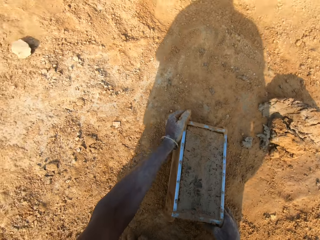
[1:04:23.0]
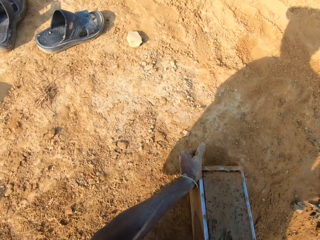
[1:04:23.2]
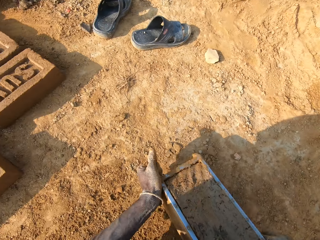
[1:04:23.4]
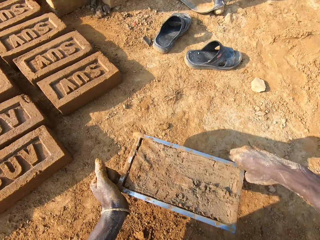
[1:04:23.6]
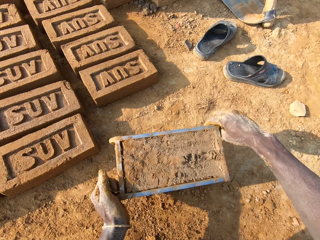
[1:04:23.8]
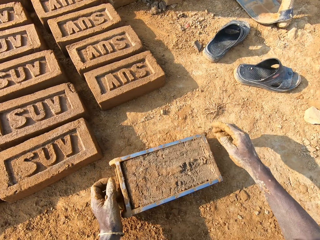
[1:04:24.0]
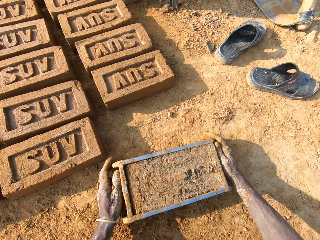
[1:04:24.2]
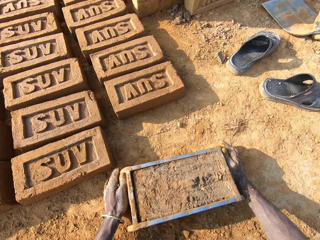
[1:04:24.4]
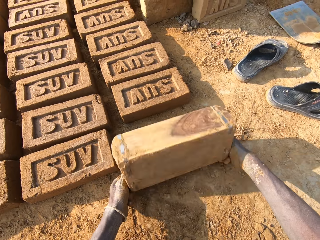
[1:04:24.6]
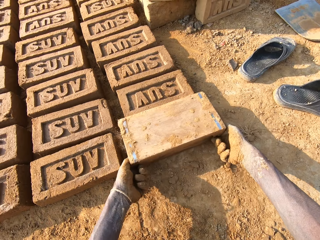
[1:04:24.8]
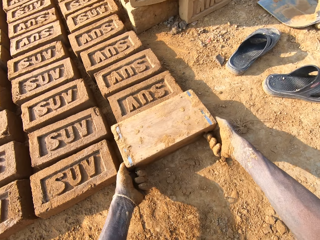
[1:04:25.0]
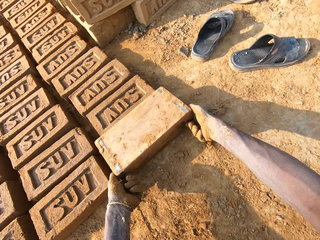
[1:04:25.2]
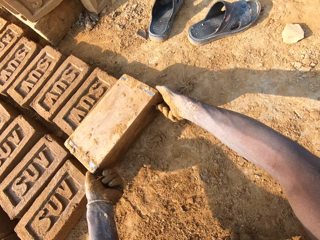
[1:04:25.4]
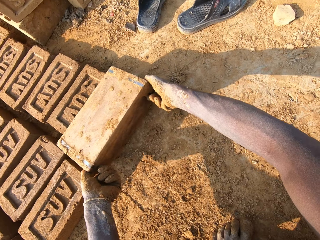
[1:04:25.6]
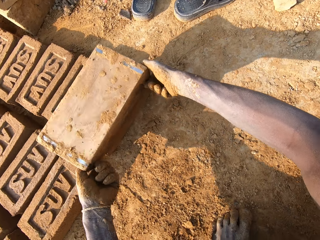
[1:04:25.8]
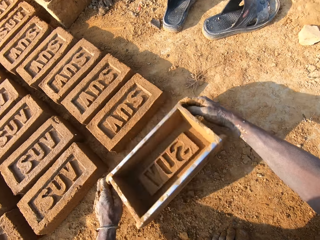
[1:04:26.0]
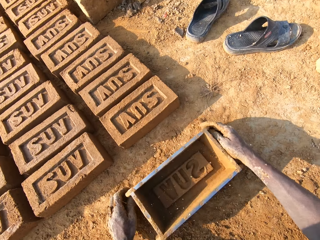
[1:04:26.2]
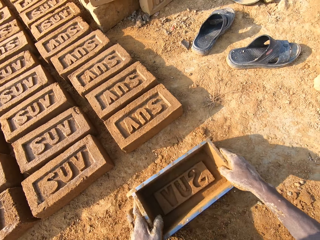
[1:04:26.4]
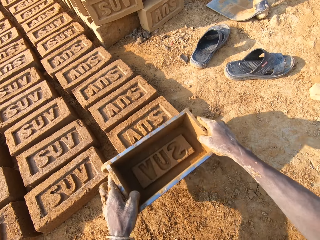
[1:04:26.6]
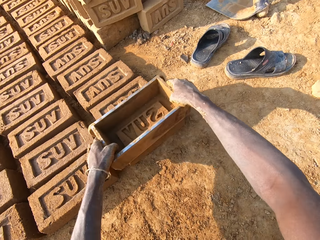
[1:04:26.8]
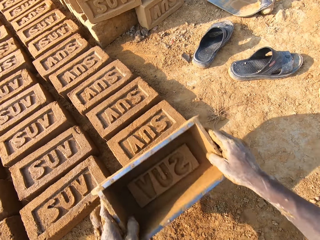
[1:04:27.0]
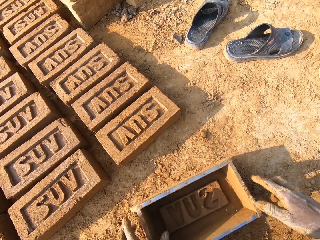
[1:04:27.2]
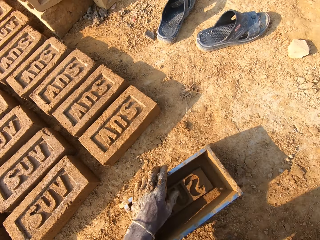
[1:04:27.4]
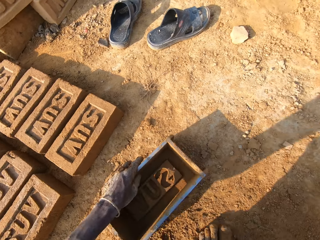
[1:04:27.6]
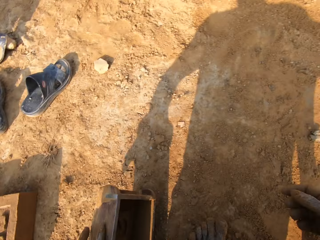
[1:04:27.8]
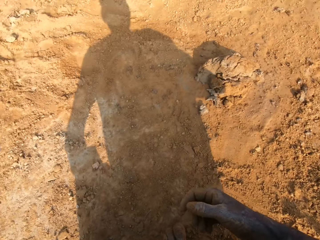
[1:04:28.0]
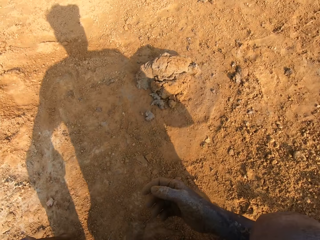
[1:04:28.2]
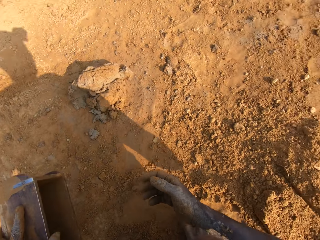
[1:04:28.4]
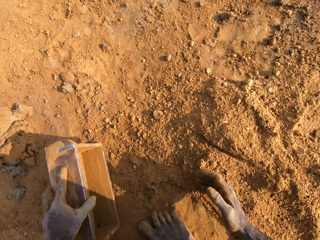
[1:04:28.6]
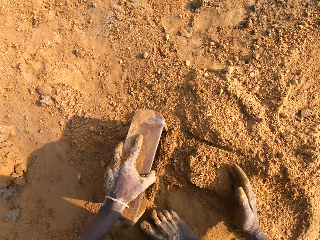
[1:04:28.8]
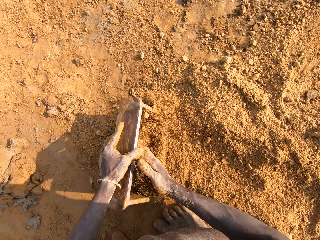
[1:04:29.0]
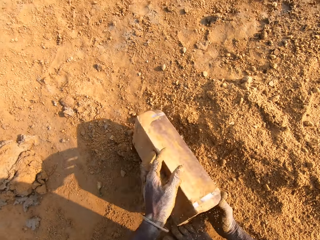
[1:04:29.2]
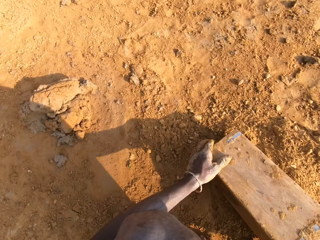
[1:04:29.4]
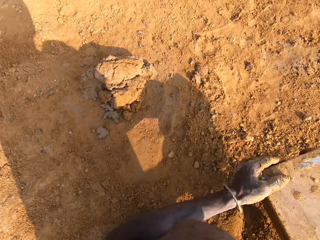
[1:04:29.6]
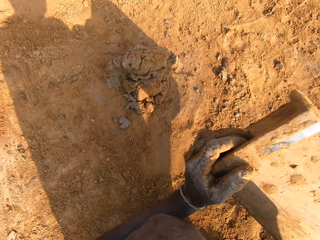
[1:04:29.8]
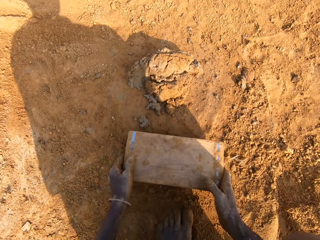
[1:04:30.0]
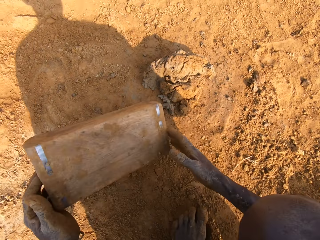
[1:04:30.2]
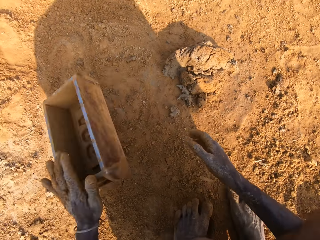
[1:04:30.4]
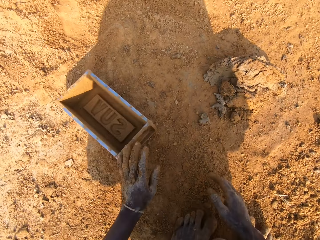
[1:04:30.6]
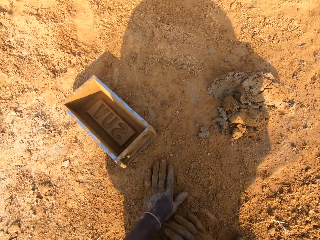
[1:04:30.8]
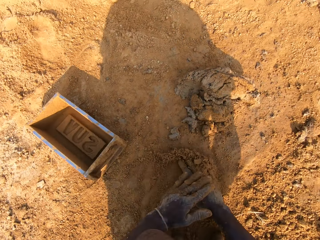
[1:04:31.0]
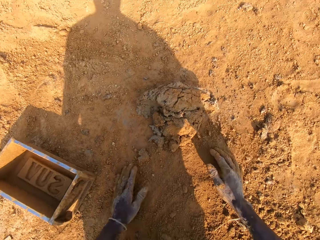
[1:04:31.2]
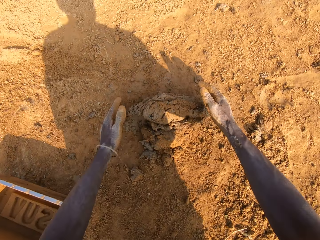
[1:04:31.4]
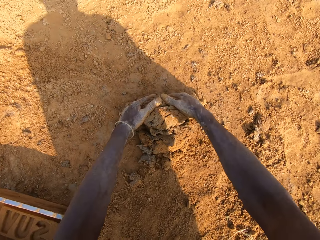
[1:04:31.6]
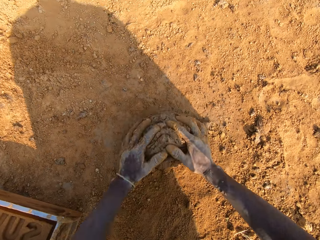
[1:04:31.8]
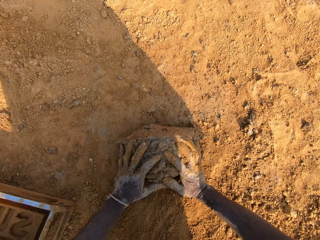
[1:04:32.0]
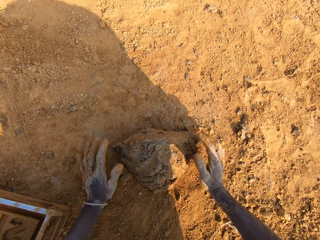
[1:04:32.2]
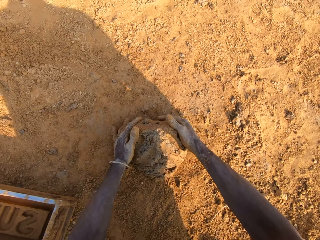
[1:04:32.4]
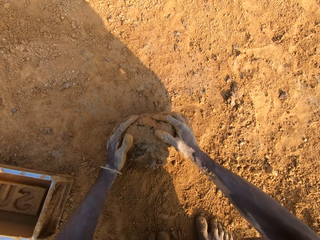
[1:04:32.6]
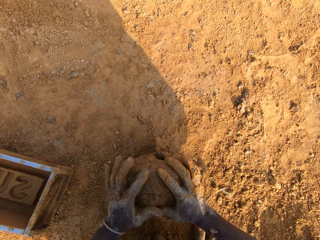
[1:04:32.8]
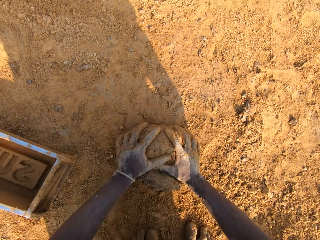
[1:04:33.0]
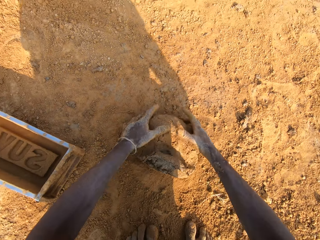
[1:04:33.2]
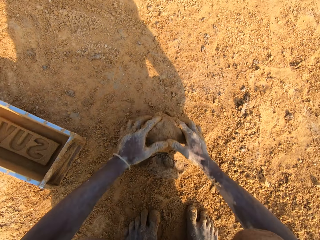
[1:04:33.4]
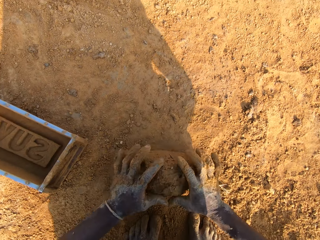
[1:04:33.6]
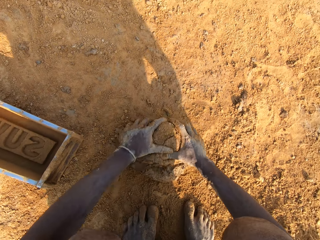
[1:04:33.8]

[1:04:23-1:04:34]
The camera wearer touches the clay soil or clay mix in the brick mold. He moves the brick mold on the ground. He picks up the brick mold and drops the brick mold. He turns the brick mold over on the ground. He drops the brick. He removes the brick mold from the molded clay on the ground. He drops the brick mold on the ground. He carries the brick mold from the ground. He touches the molded clay on the ground with the brick mold. He drops the brick mold on the ground. He picks up the brick mold. He drags the brick mold on the ground. He puts sand into the brick mold. He drops the brick mold on the ground. He removes the sand from the brick mold on the ground. He knocks the brick mold on the ground. He drops the brick mold on the ground. He spreads his hands on the ground. He wipes his hands on the ground. He rolls the brick mold on the ground. He rolls the clay mix on the ground.

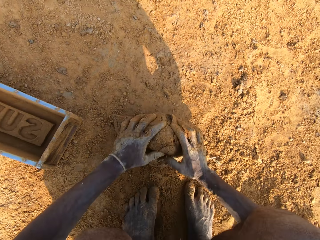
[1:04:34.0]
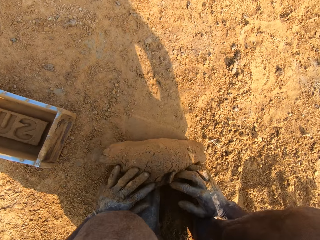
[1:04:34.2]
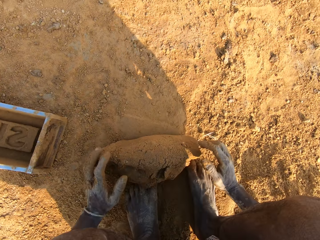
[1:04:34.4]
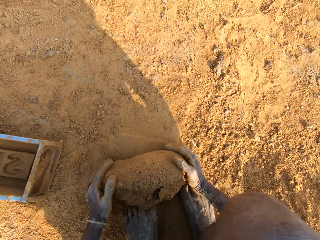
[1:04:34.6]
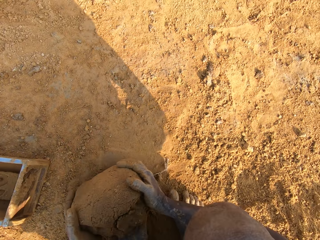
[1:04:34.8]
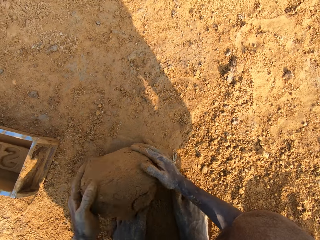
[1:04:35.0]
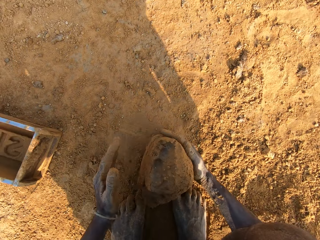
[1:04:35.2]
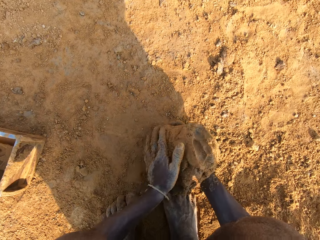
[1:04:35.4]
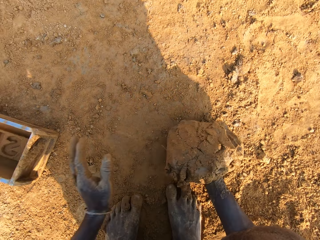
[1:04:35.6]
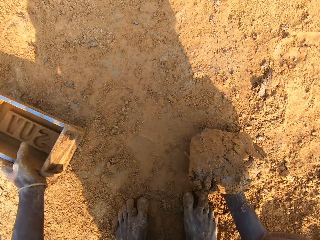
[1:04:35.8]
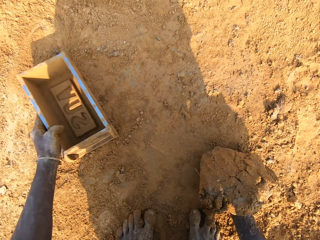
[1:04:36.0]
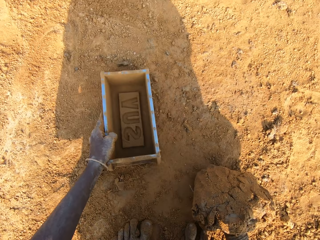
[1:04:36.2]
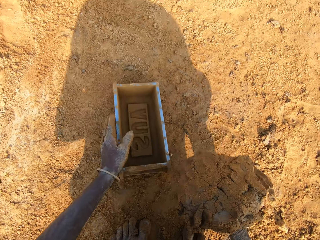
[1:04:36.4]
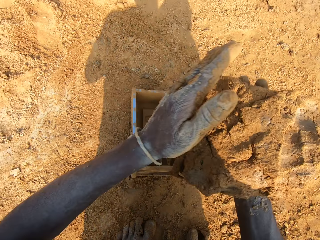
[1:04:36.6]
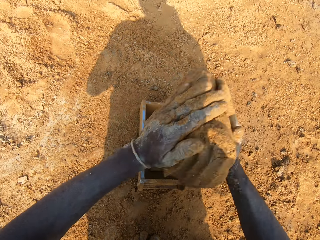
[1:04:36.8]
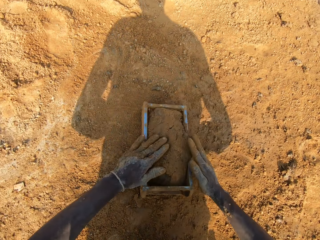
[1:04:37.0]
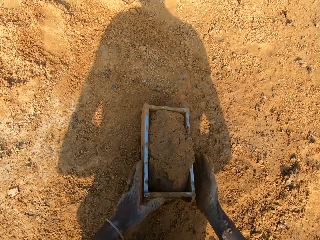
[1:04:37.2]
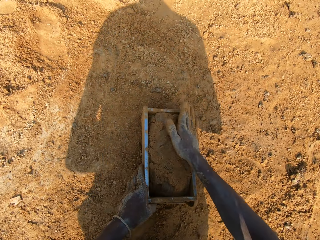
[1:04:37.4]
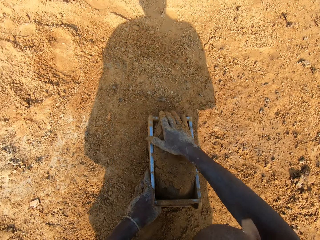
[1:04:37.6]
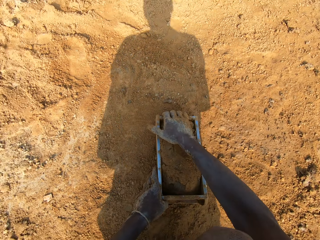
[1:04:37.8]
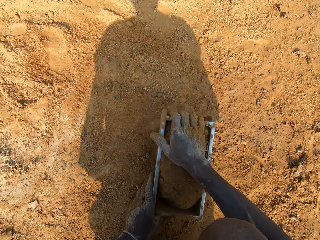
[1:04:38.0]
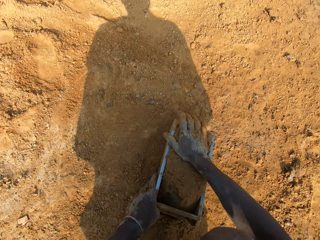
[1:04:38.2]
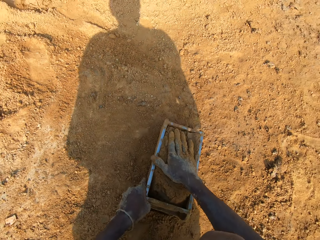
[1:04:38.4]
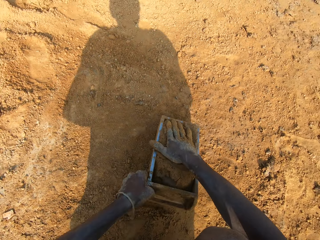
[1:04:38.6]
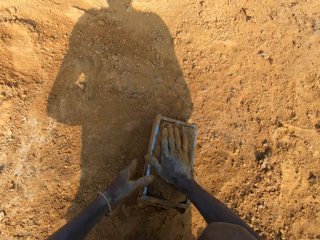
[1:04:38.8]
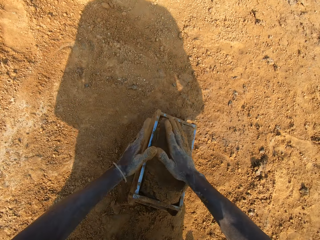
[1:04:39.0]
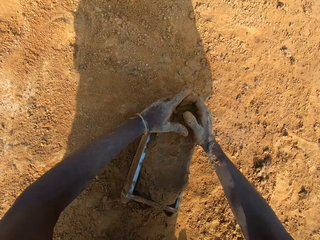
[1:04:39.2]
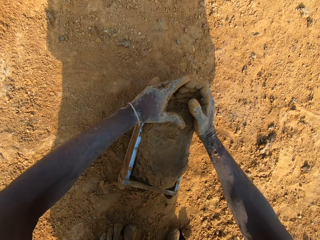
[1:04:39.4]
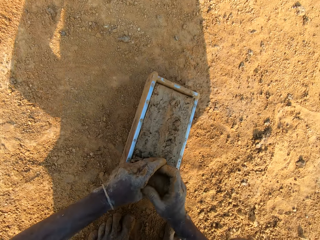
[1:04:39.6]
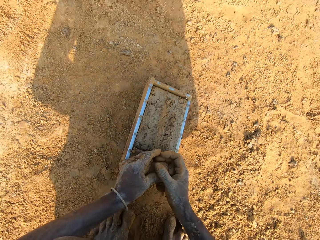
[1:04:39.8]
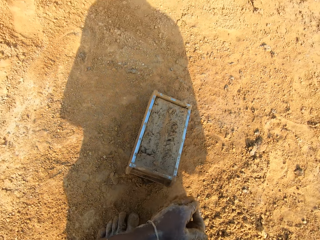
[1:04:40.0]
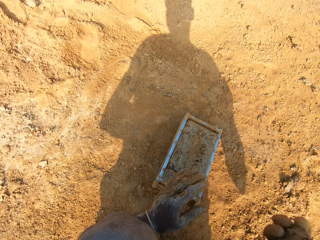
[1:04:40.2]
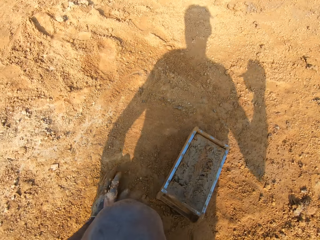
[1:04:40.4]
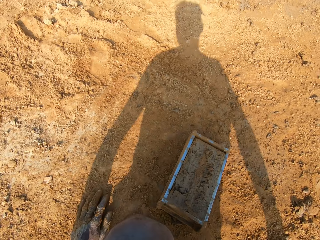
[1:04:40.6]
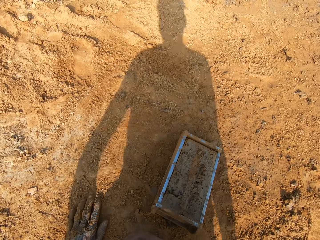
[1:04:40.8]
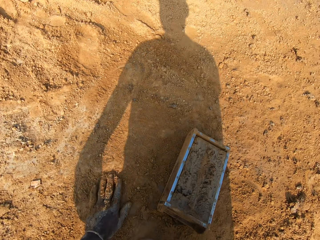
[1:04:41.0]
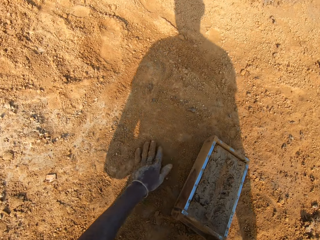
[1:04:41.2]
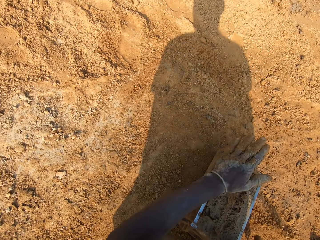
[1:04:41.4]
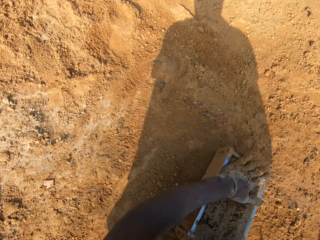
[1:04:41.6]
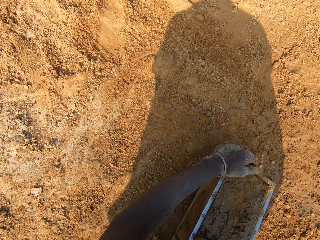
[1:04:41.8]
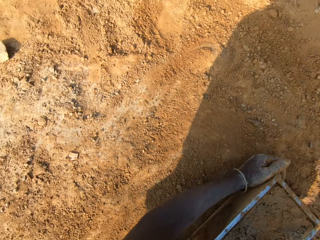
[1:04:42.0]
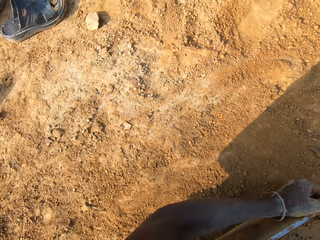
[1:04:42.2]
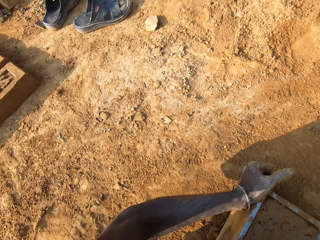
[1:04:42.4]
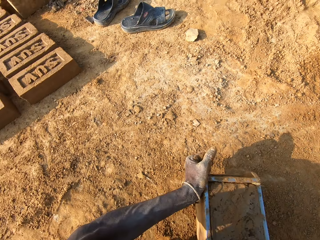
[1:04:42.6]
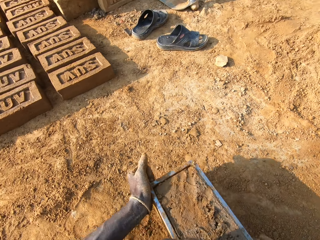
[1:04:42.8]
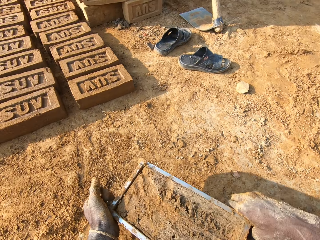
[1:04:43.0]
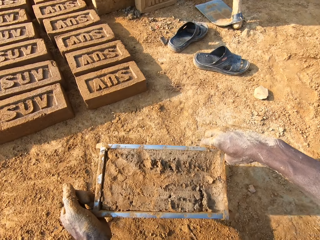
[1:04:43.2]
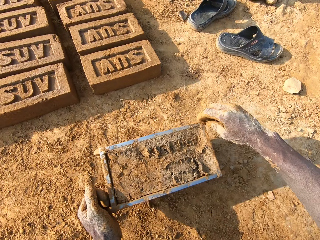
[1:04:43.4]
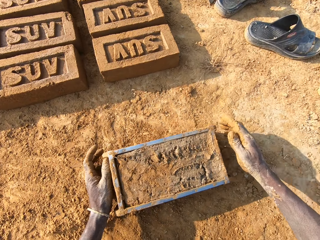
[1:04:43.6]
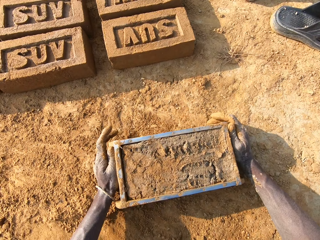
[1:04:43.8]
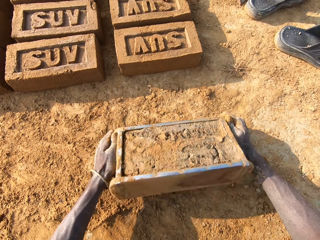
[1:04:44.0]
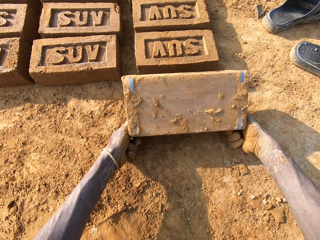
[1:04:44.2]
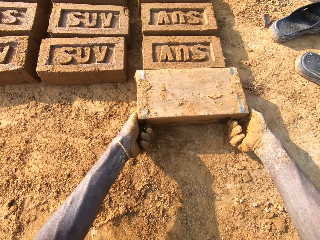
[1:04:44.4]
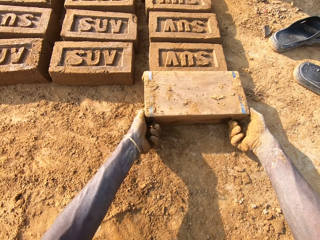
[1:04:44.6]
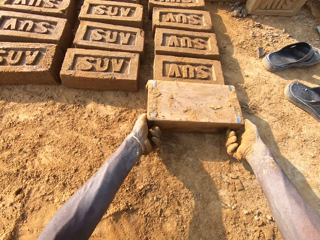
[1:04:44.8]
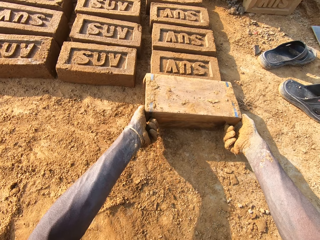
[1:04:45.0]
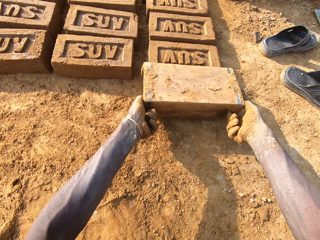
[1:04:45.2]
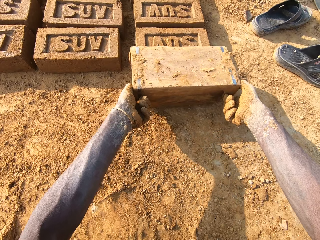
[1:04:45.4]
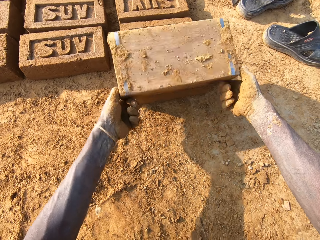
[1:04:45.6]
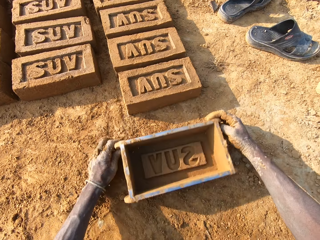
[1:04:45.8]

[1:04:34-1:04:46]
The camera wearer rolls the clay mix to his right hand. He moves the brick mold on the ground, carries the clay mix or clay soil from the ground and drops the clay mix into the brick mold. He adjusts the clay in the brick mold, touches the clay soil in the brick mold and moves the brick mold. He presses the clay soil in the brick mold, scrapes out the extra clay from the brick mold, holds the extra clay and drops the extra clay on the ground. He spreads his hand on the ground and wipes his hand on the ground. He touches the clay soil in the brick mold and moves the brick mold on the ground. He picks up the brick mold and drops the brick mold. He turns the brick mold over on the ground. He drops the brick. He removes the brick mold from the molded clay on the ground.
